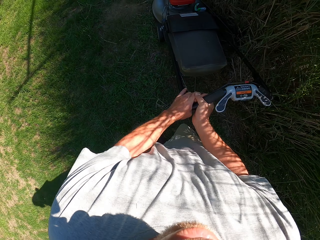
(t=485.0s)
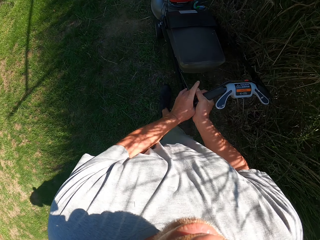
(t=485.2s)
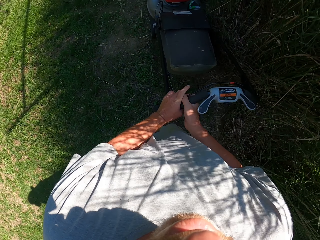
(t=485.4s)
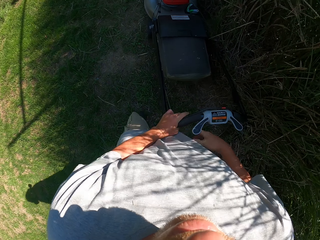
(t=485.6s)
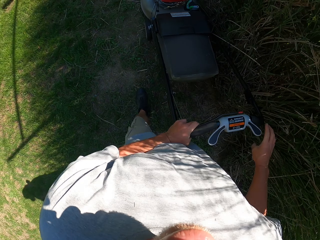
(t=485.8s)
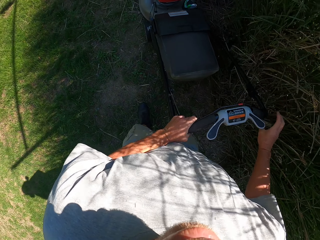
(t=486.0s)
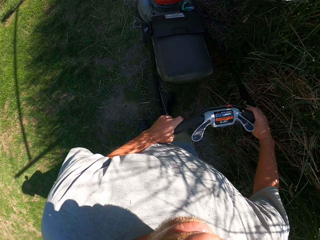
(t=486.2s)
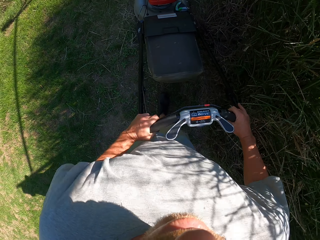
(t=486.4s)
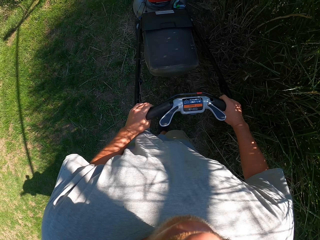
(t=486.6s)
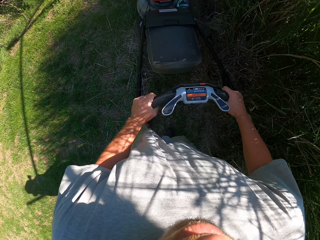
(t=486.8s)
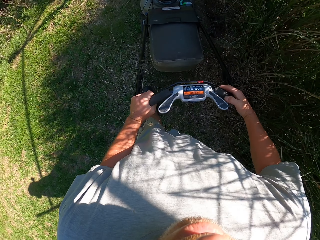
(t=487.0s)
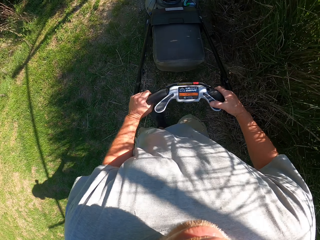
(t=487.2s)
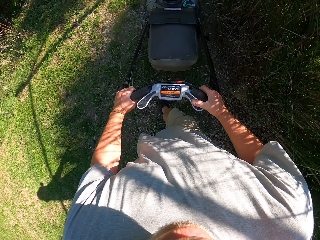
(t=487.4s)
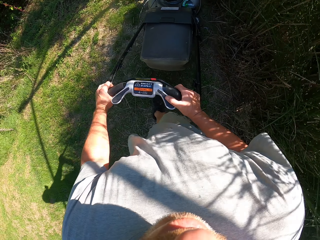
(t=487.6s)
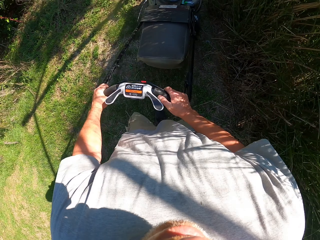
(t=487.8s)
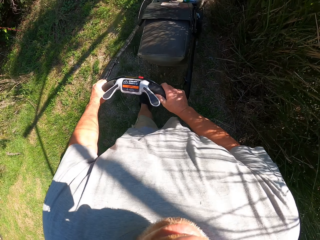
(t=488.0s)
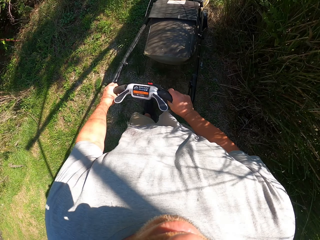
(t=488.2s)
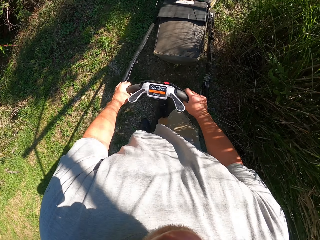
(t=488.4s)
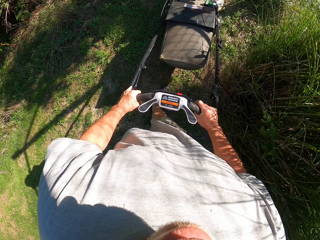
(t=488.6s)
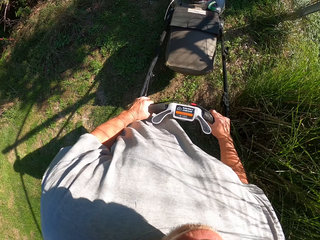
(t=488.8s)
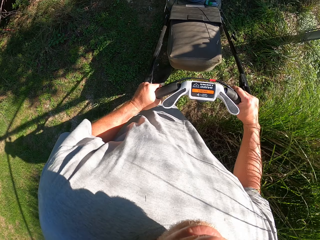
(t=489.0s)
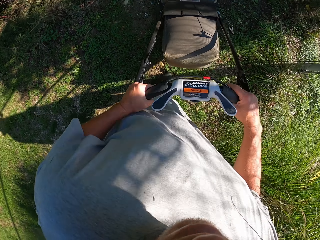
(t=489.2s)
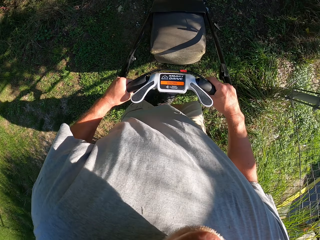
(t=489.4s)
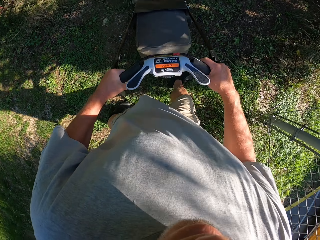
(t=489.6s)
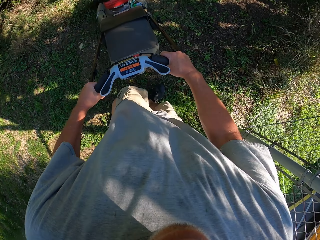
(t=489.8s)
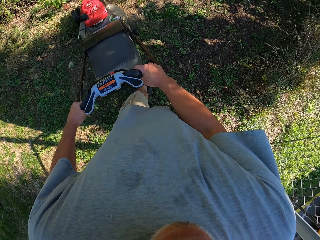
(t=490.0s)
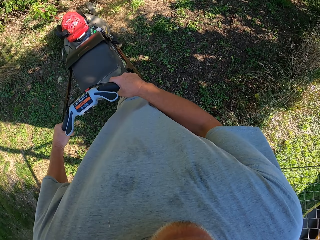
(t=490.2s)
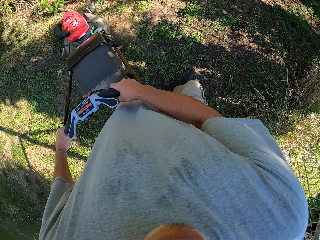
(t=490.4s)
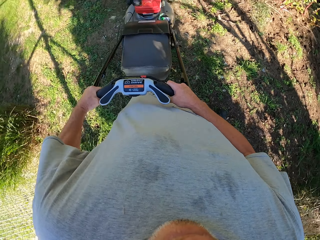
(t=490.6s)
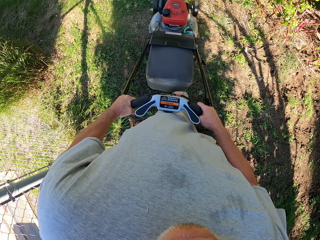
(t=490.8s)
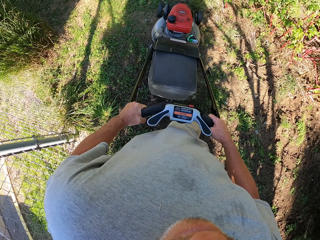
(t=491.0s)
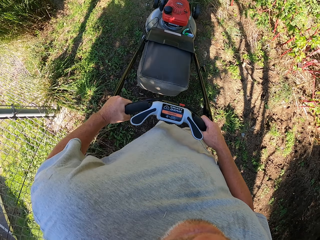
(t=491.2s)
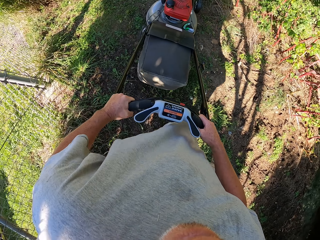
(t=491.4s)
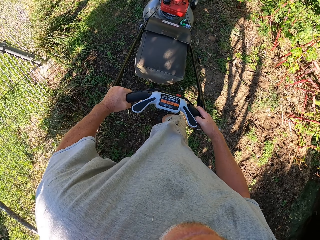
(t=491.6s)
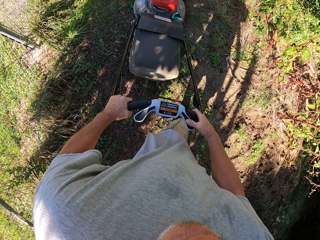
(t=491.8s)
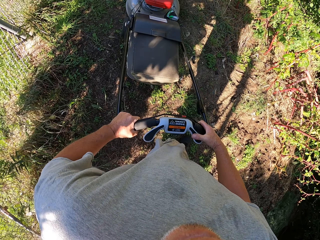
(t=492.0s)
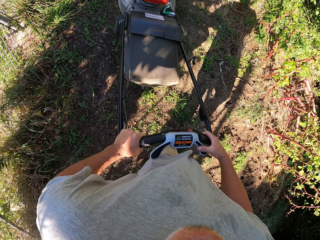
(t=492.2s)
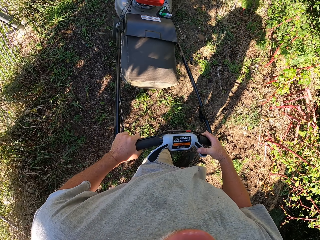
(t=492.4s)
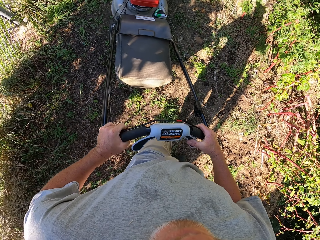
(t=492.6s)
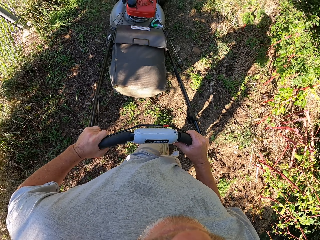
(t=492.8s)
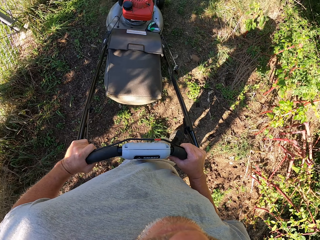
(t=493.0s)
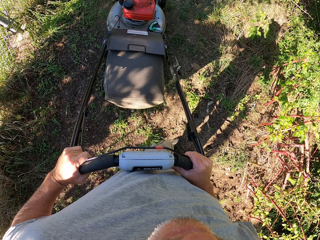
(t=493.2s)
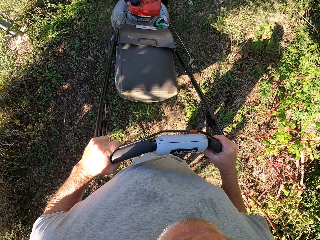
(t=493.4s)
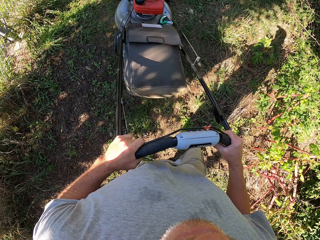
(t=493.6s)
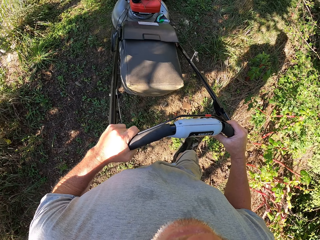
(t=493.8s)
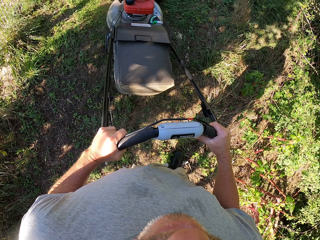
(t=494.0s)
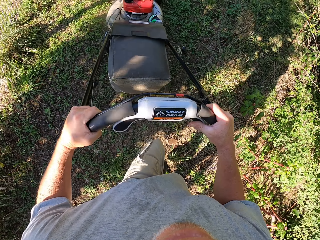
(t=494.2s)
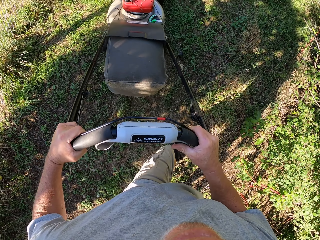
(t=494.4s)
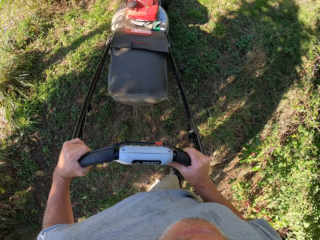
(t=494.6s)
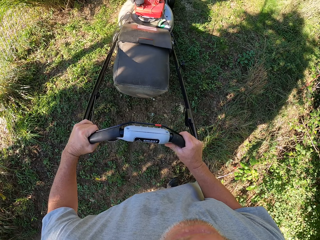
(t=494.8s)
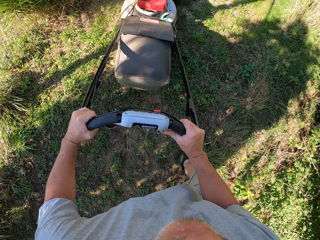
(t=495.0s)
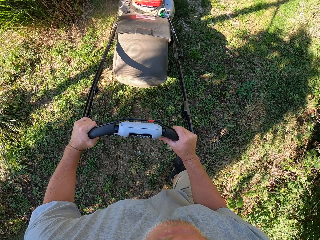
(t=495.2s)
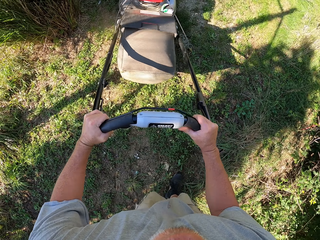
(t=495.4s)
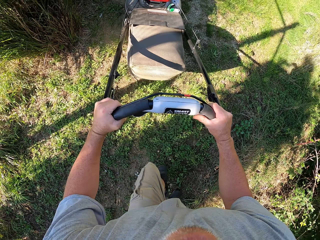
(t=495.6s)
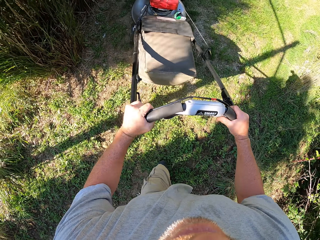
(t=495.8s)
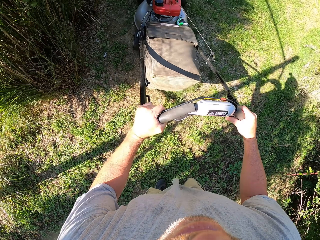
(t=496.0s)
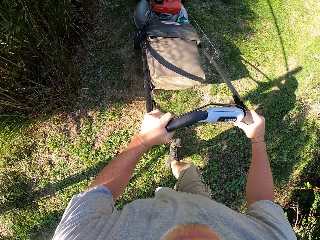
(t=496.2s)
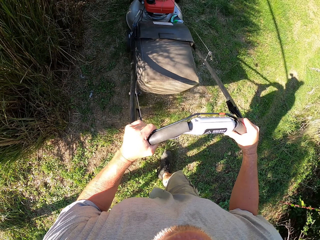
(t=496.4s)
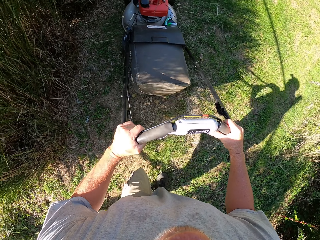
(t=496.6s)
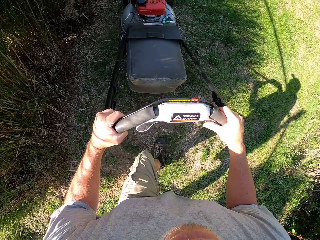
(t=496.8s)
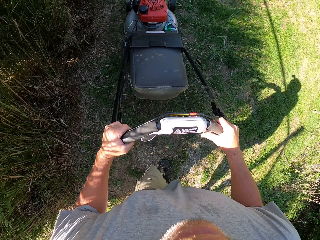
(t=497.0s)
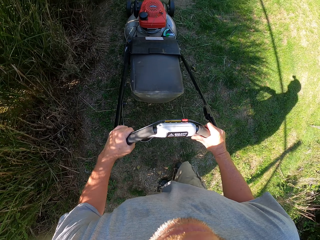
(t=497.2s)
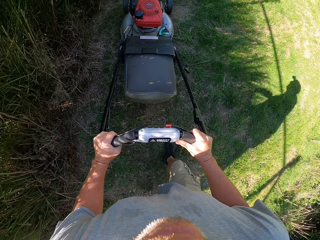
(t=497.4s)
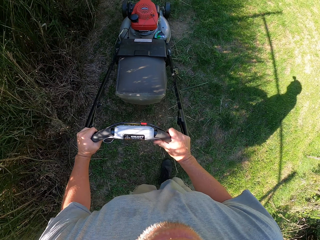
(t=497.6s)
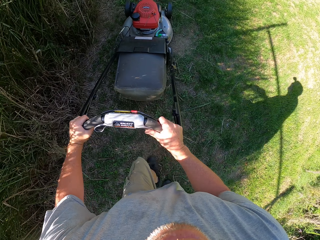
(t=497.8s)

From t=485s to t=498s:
The camera wearer pulls the lawn mower backwards. They push the lawn mower forward.

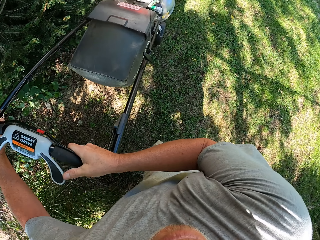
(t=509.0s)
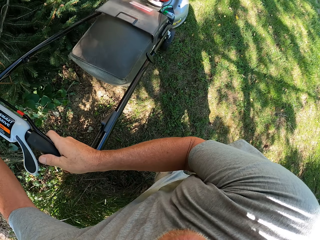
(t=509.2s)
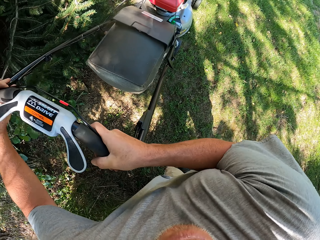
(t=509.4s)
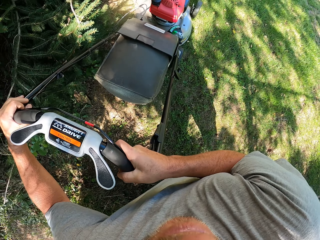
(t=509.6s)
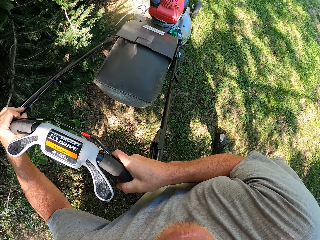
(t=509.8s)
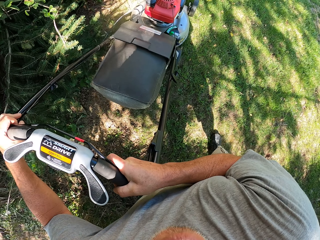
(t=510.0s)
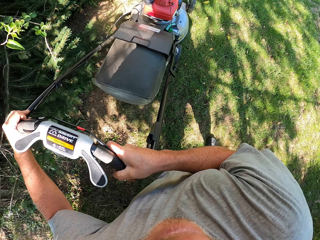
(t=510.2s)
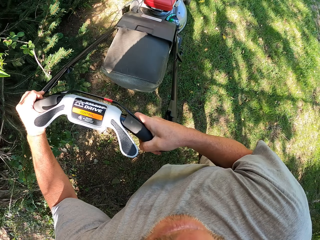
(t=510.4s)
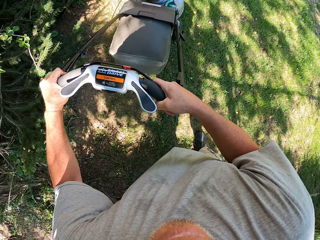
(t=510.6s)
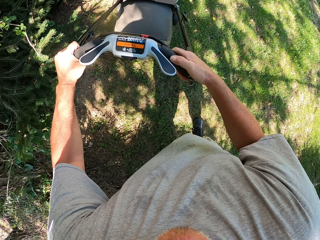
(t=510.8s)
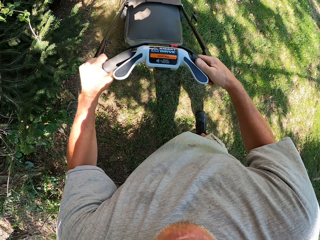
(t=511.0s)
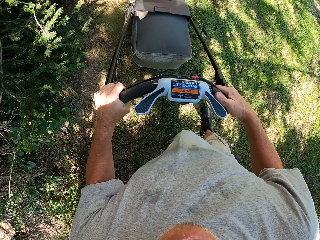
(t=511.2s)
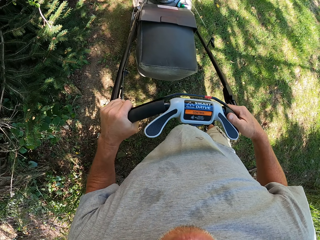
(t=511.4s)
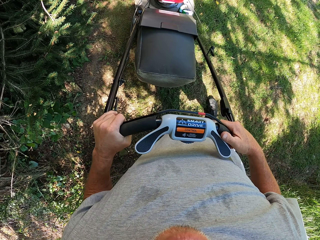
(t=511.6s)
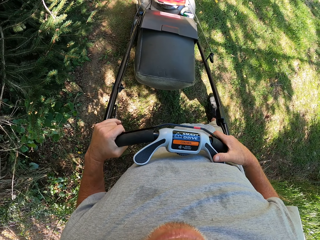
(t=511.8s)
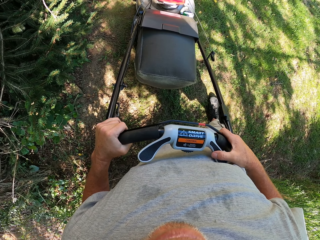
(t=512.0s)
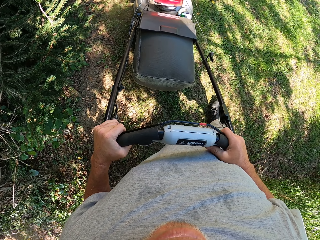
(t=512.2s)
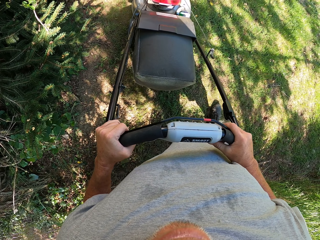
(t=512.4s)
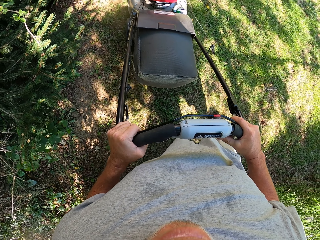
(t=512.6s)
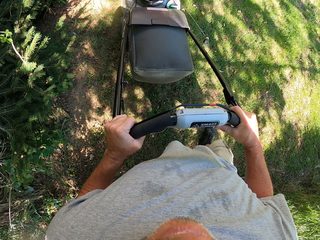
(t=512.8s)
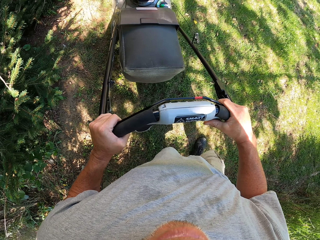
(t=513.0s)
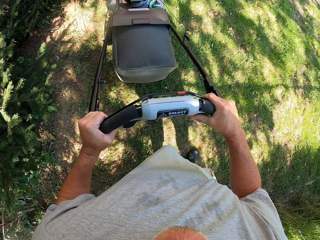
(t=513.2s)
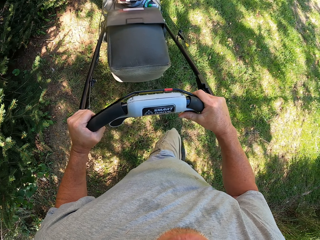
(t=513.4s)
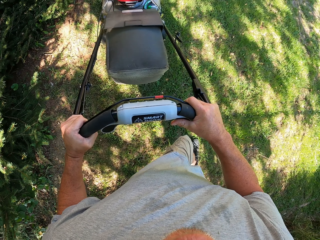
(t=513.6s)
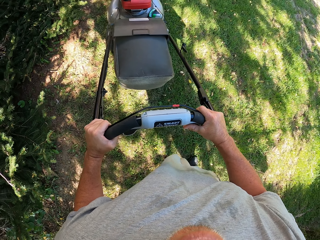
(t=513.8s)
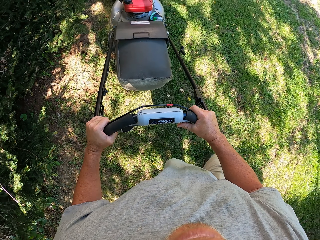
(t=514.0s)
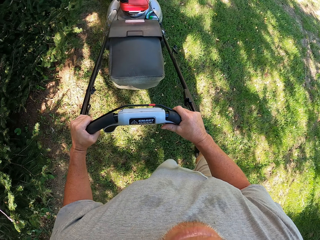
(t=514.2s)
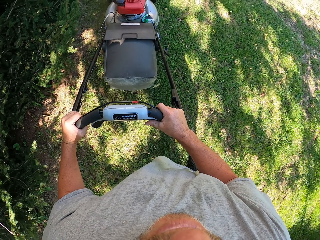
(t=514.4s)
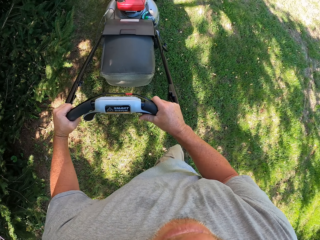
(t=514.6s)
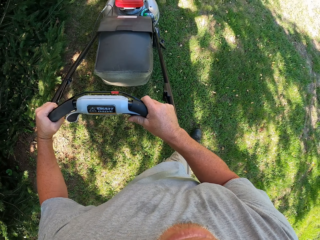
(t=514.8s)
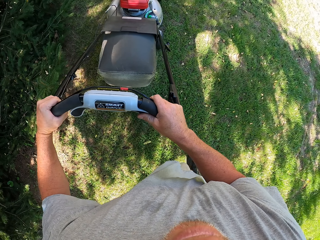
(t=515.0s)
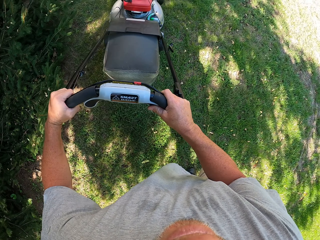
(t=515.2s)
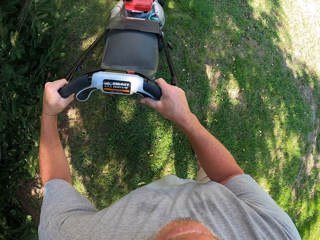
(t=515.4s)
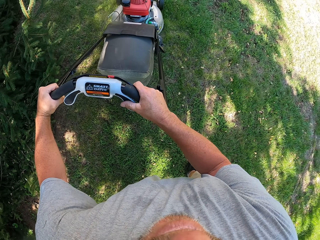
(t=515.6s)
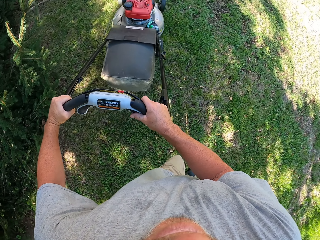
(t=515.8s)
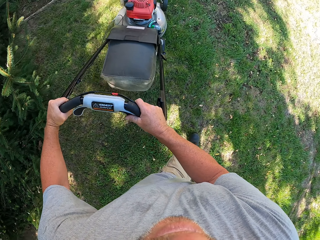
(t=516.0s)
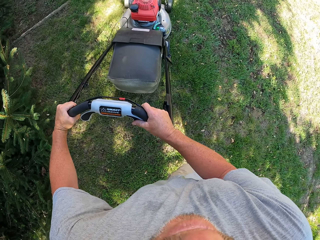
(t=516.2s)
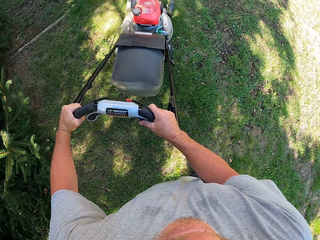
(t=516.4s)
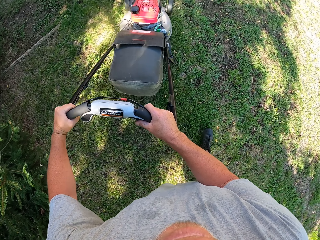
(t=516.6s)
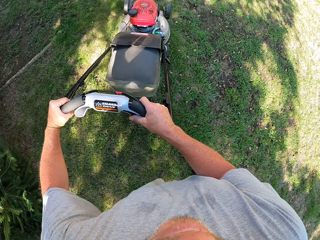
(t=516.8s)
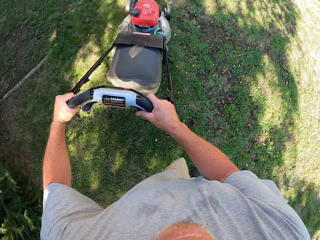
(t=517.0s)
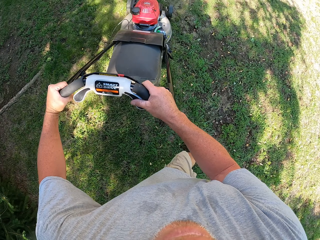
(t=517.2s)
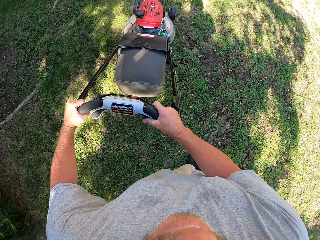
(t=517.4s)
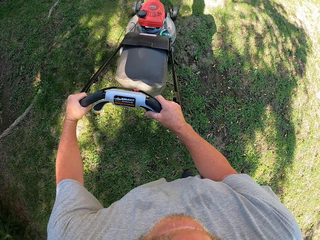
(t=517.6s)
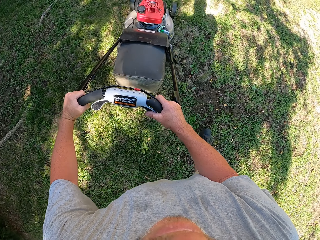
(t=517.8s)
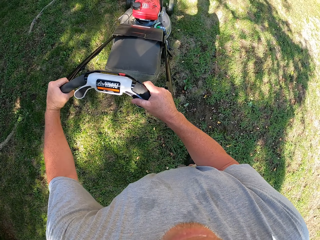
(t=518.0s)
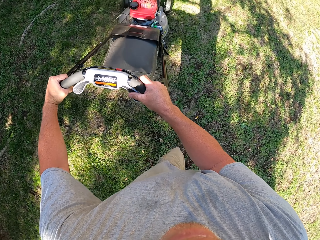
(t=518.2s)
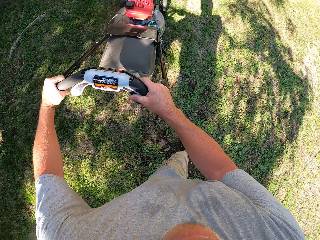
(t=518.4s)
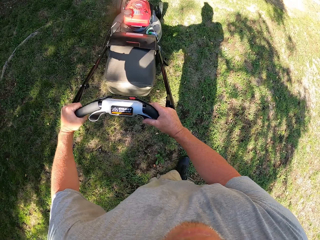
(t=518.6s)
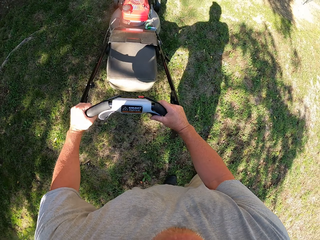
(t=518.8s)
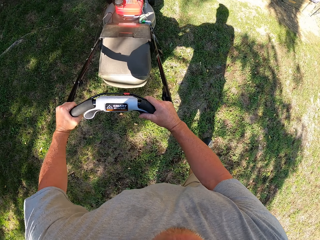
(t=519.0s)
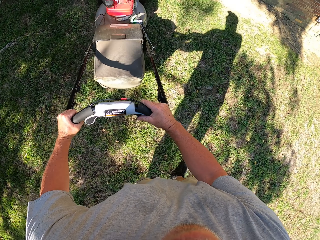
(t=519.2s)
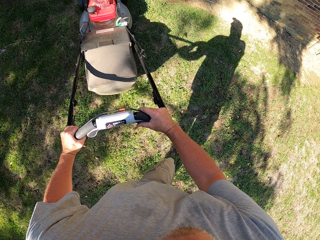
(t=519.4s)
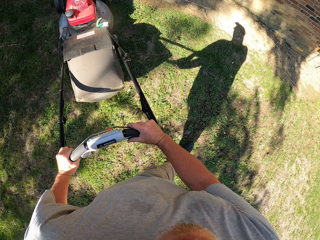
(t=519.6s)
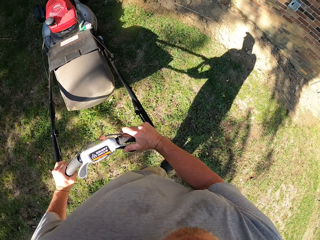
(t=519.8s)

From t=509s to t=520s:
The camera wearer pulls the lawn mower backwards. They push the lawn mower forward.
